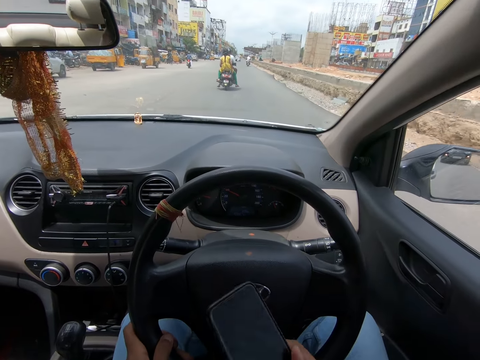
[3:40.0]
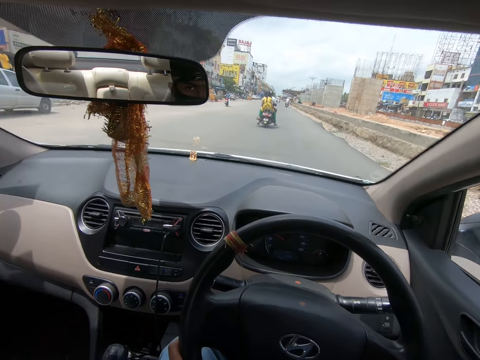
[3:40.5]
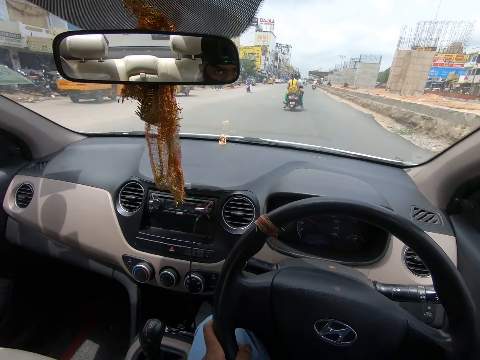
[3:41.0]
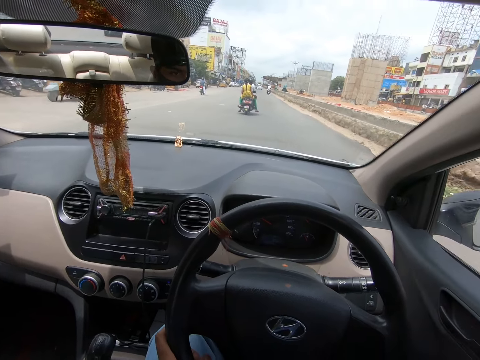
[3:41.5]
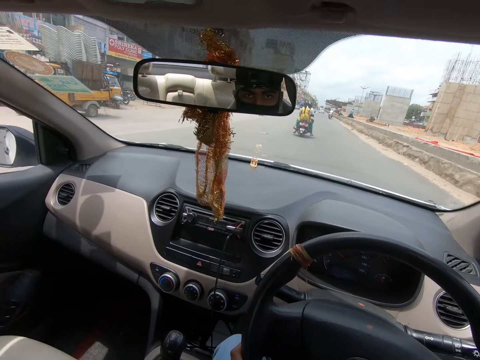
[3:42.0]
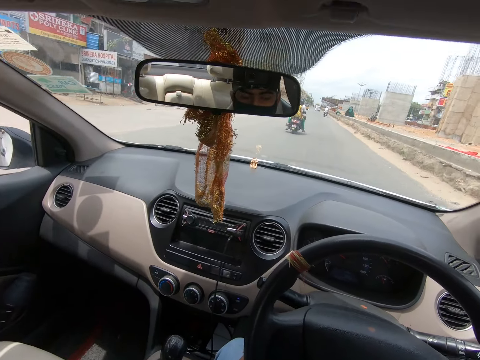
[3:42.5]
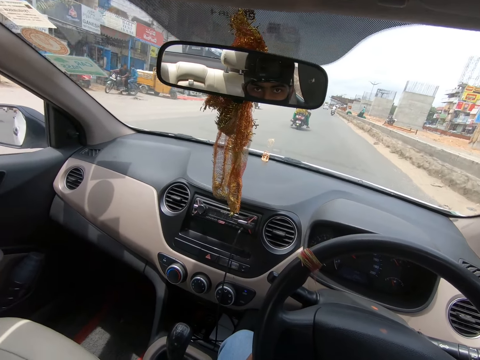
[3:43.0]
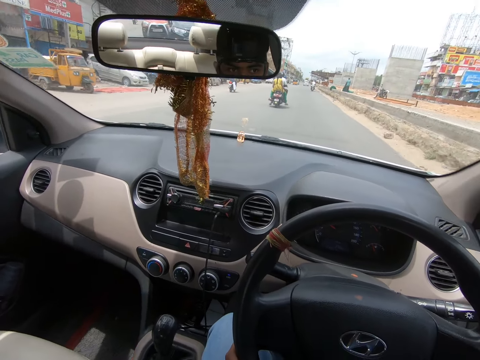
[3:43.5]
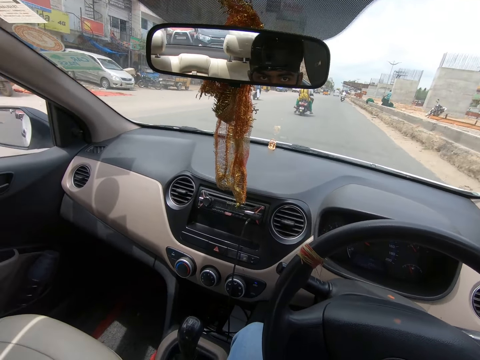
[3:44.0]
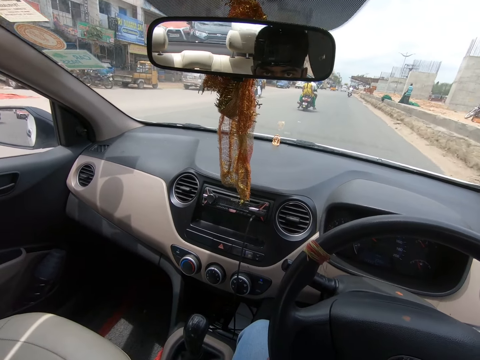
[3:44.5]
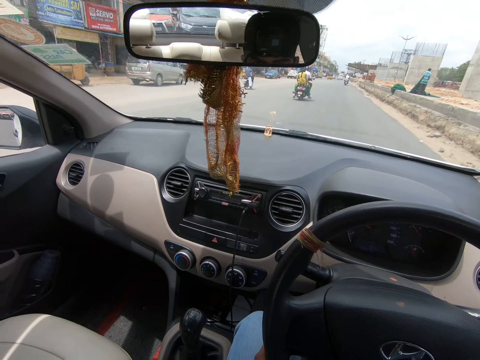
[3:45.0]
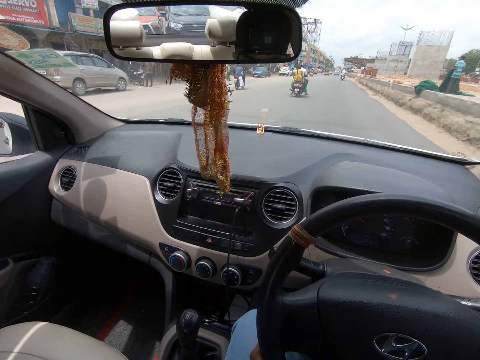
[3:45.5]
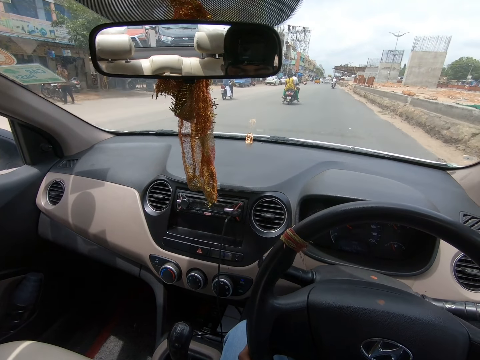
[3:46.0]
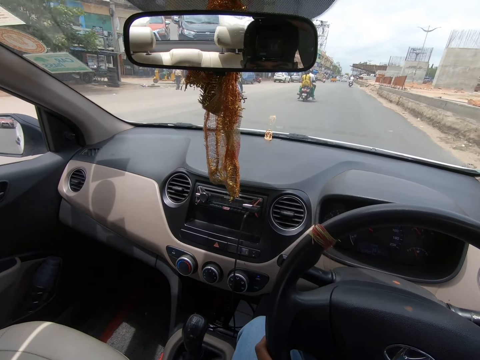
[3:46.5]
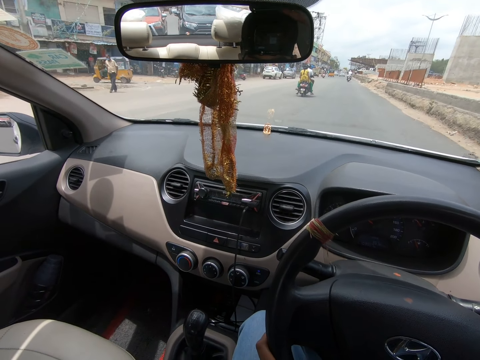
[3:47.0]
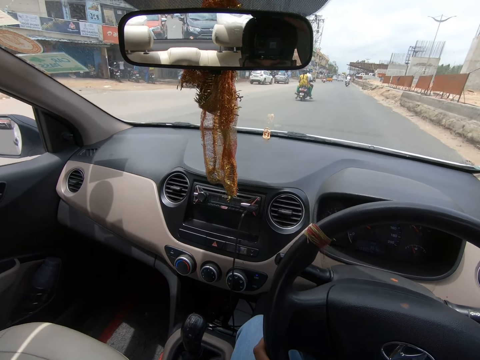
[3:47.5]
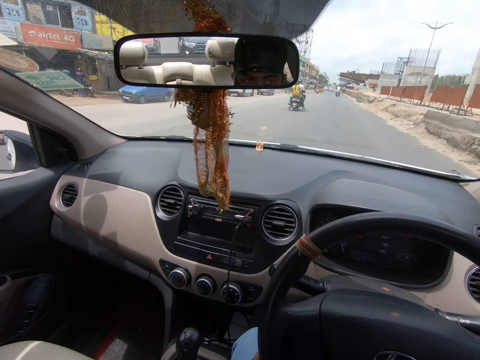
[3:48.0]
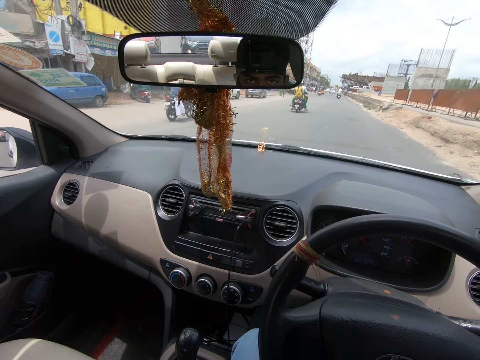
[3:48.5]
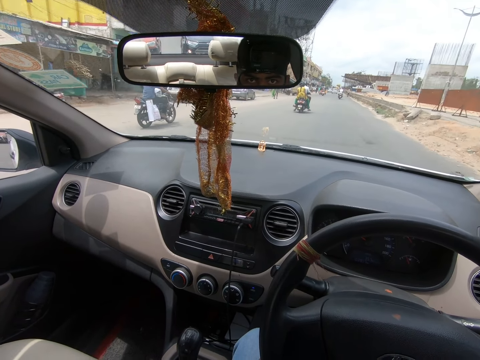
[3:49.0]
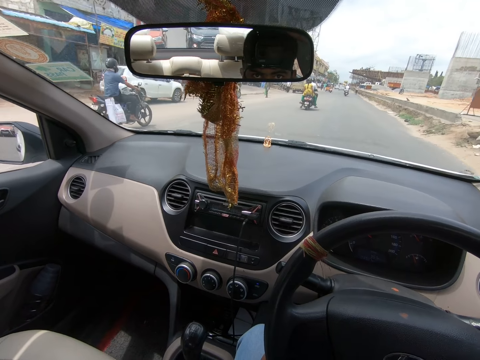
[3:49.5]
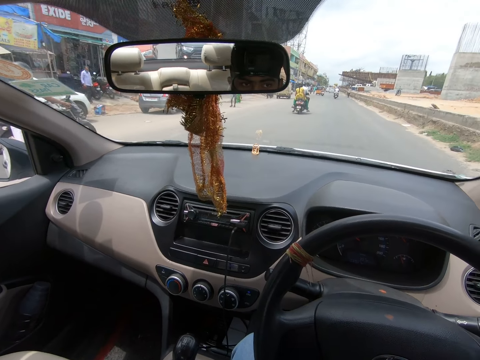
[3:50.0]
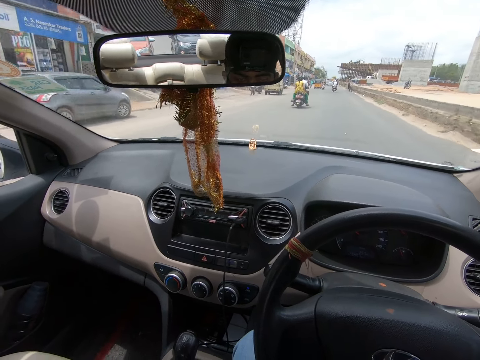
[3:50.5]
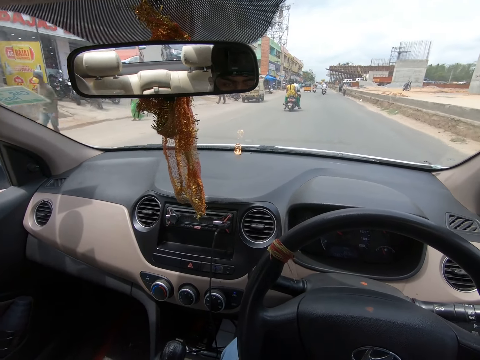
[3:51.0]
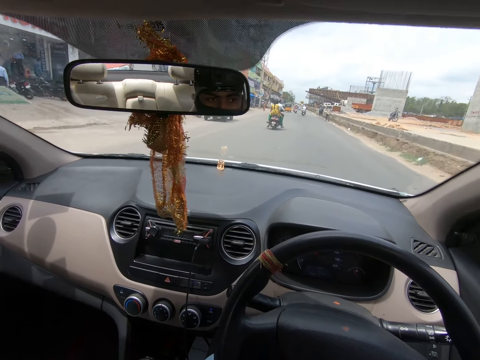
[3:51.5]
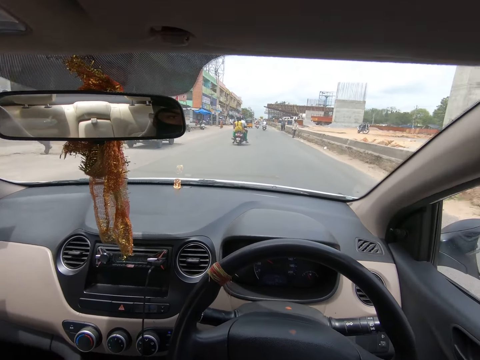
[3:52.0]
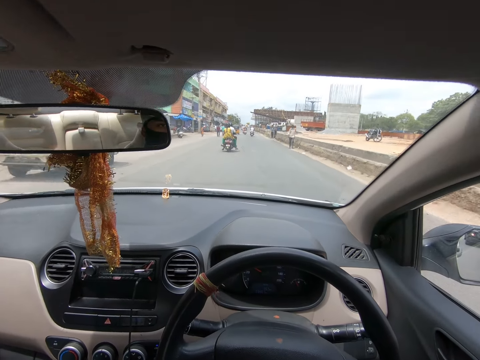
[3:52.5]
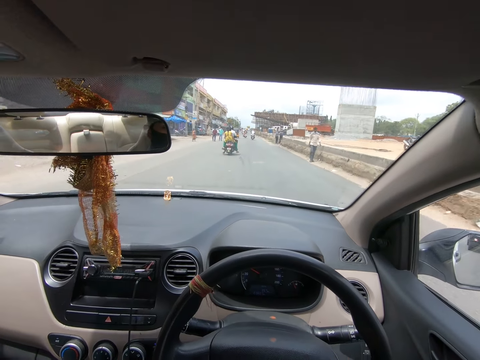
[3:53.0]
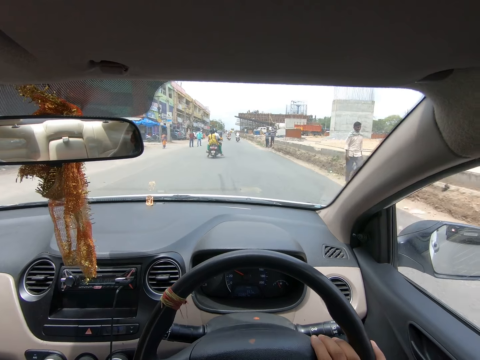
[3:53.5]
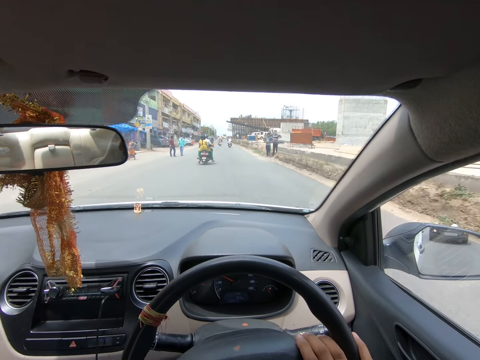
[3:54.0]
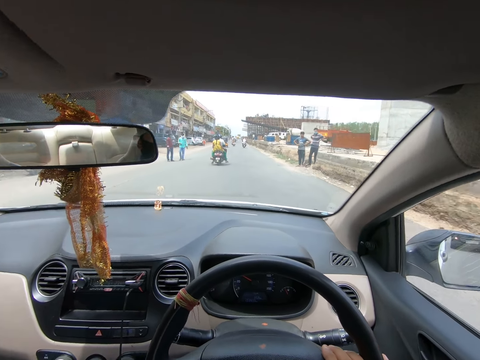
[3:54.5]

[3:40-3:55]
The camera wearer uses the phone. He holds his mobile phone. He drives the car. He looks at the rear view mirror.

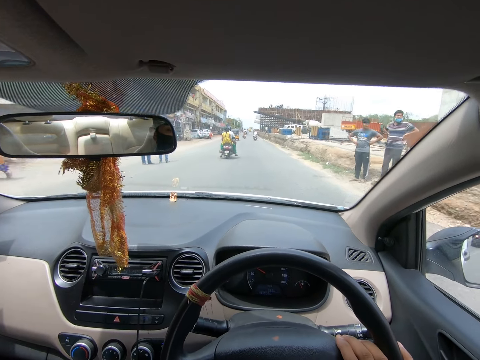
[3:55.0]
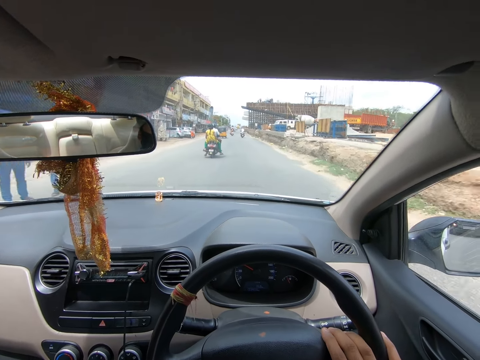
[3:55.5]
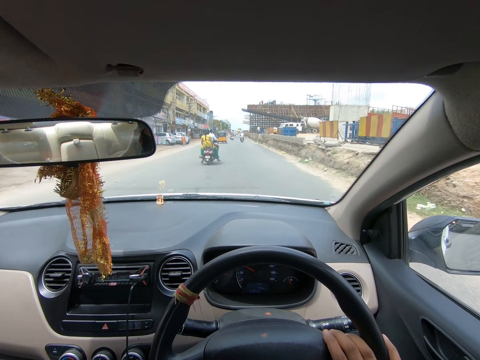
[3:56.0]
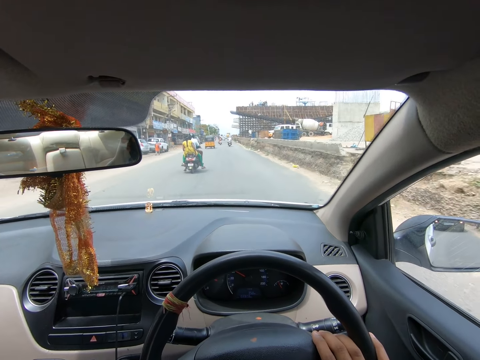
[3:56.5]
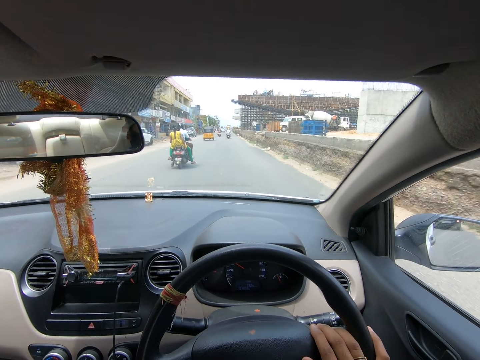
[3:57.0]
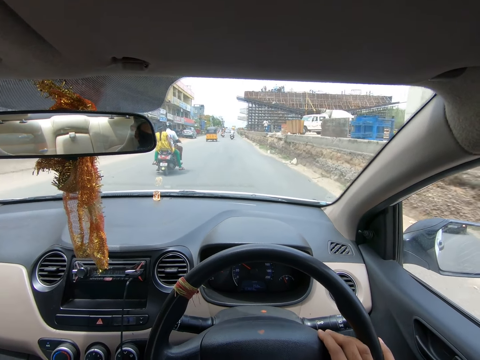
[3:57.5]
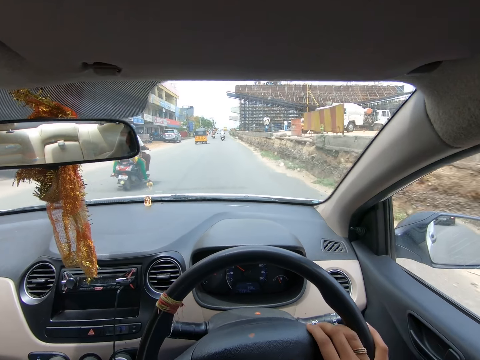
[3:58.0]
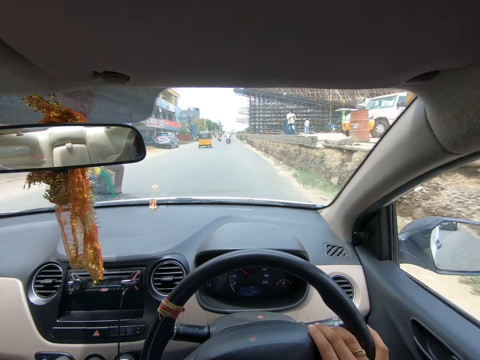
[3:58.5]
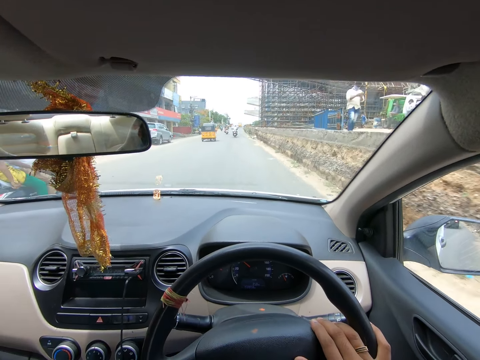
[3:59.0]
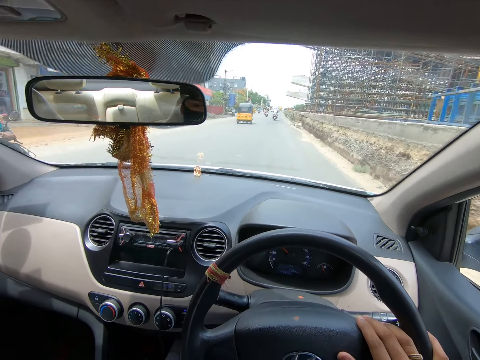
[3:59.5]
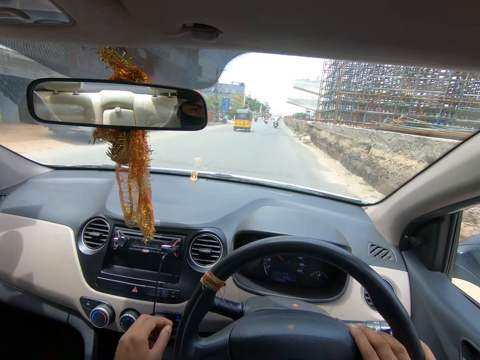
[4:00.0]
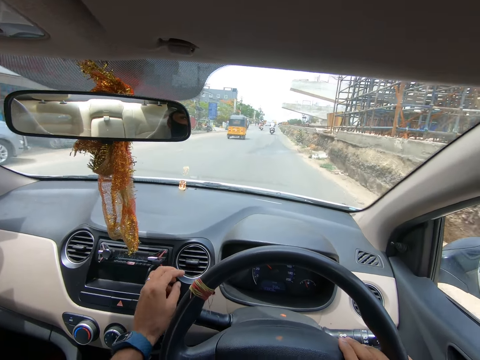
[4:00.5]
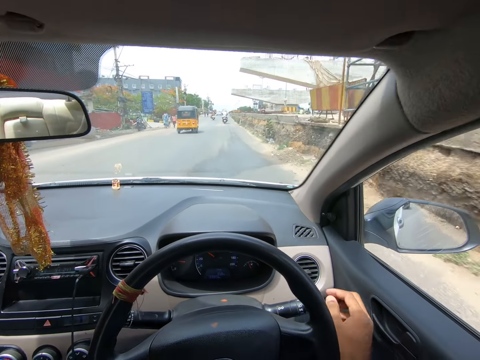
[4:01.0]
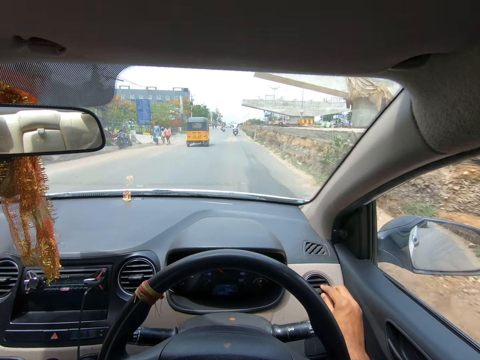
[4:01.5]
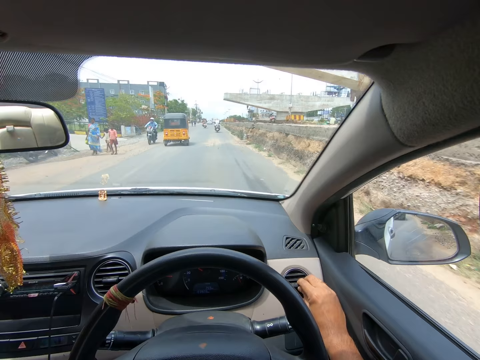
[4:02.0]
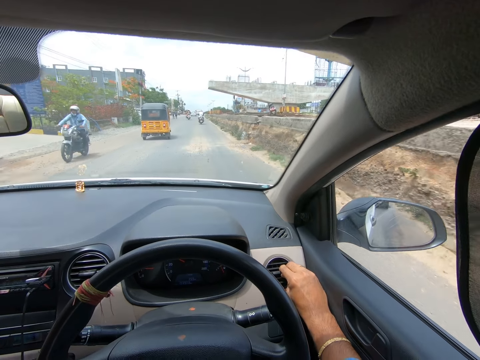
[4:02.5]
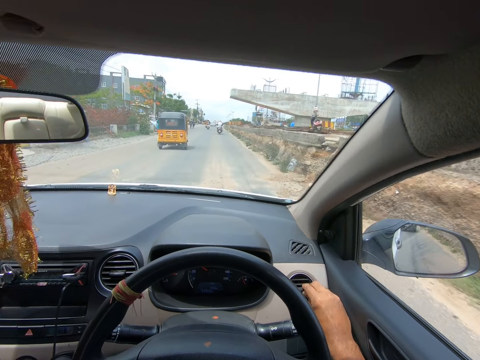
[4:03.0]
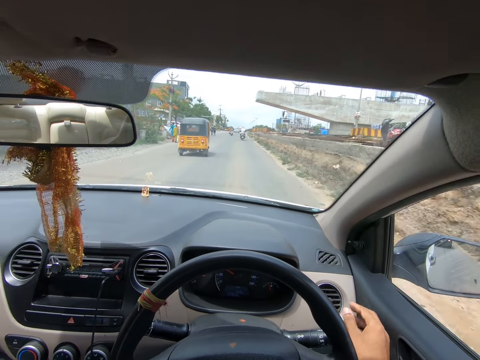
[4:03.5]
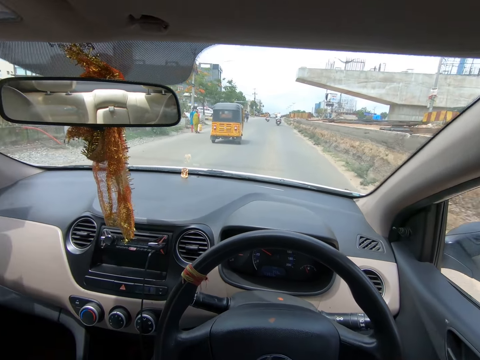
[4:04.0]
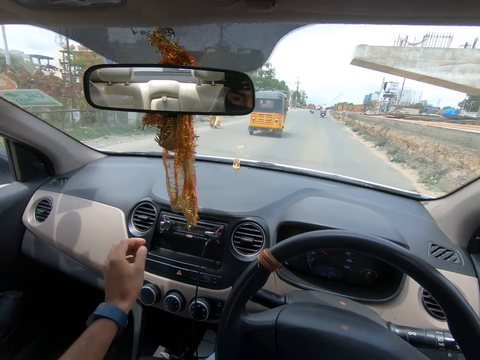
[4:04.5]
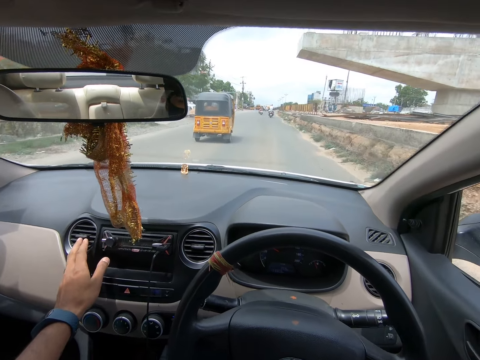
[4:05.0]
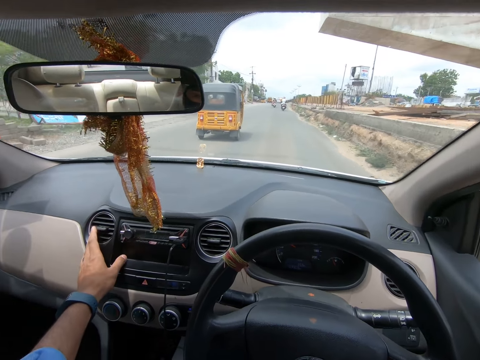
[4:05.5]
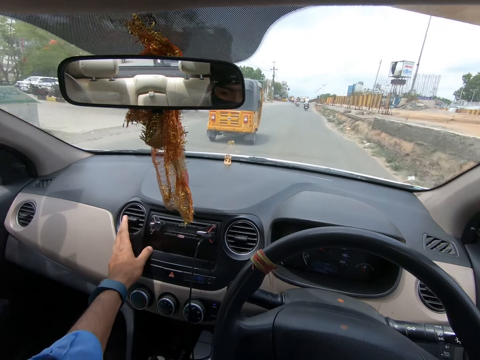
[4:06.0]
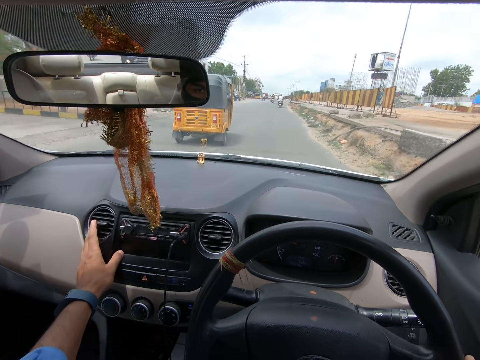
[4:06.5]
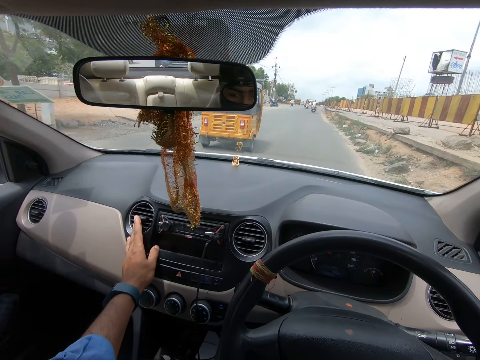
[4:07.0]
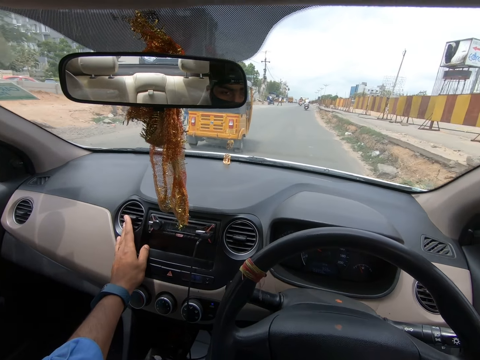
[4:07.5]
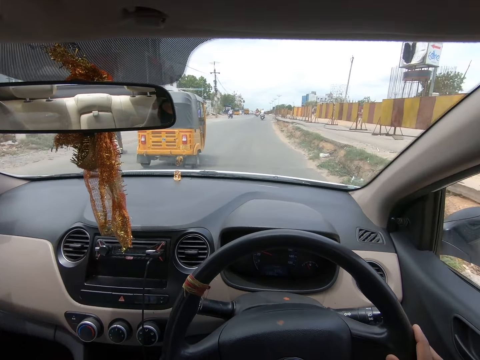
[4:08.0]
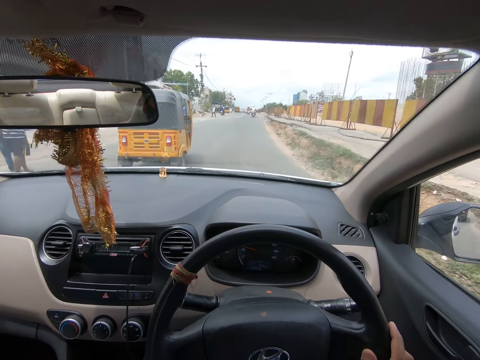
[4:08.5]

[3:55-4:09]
The camera wearer touches the car air vent. They adjust the car air vent. They drive the car. They touch the car air vent. They drive the car.
